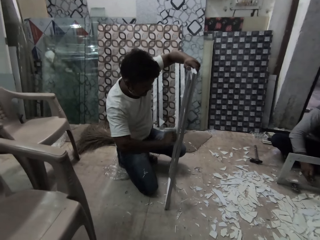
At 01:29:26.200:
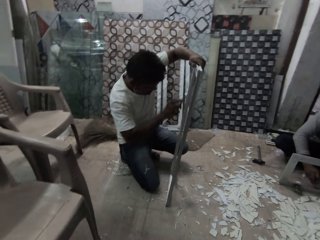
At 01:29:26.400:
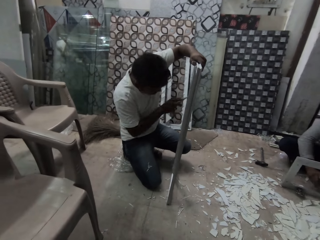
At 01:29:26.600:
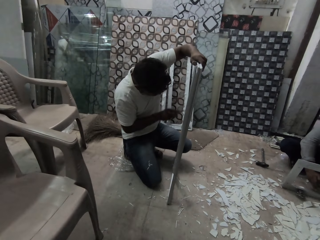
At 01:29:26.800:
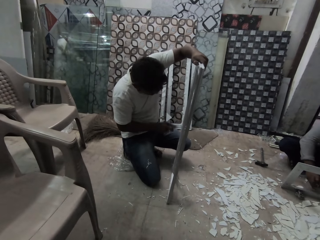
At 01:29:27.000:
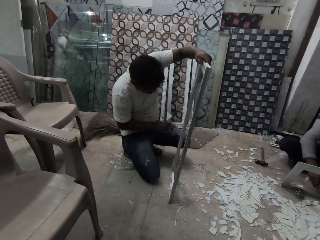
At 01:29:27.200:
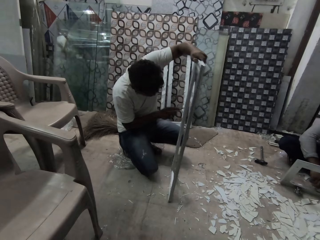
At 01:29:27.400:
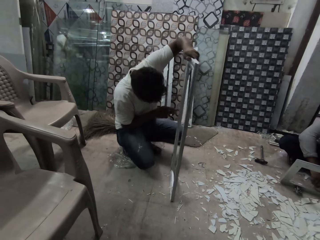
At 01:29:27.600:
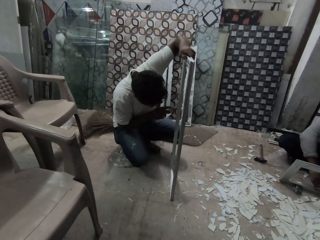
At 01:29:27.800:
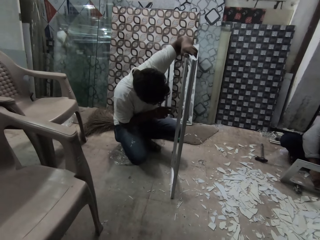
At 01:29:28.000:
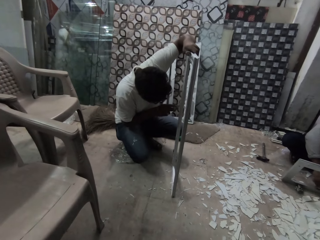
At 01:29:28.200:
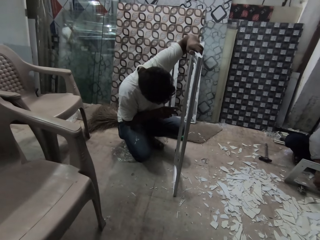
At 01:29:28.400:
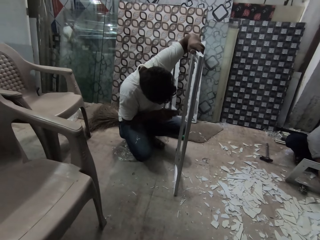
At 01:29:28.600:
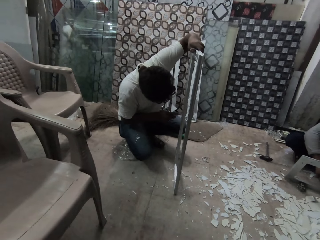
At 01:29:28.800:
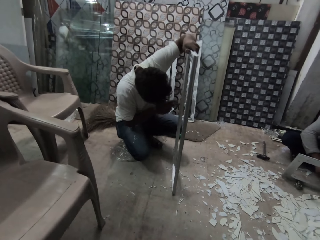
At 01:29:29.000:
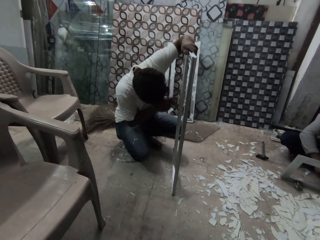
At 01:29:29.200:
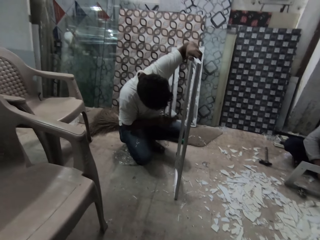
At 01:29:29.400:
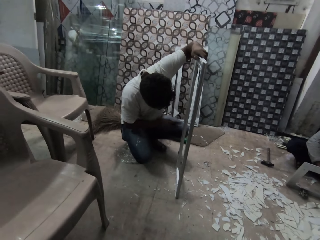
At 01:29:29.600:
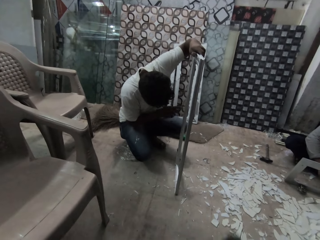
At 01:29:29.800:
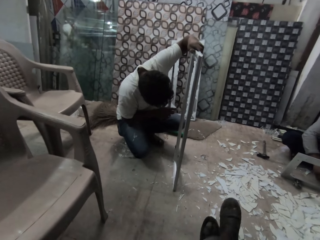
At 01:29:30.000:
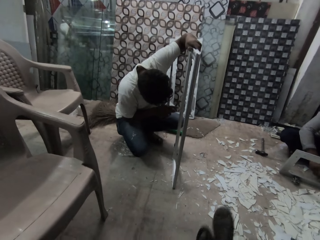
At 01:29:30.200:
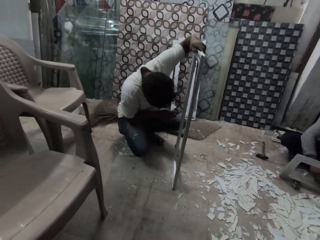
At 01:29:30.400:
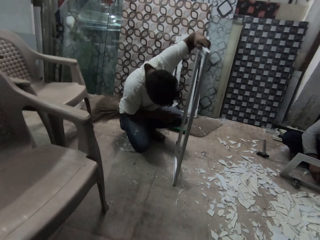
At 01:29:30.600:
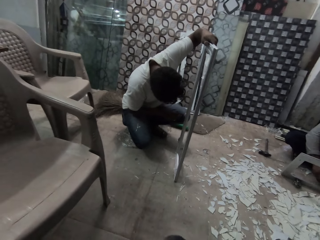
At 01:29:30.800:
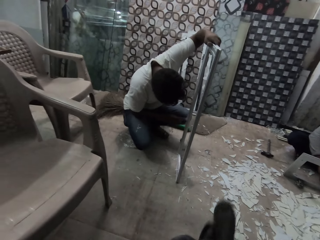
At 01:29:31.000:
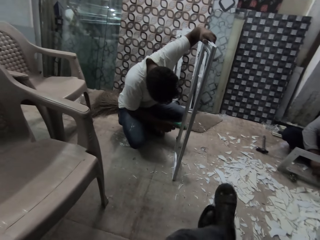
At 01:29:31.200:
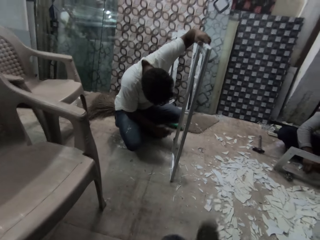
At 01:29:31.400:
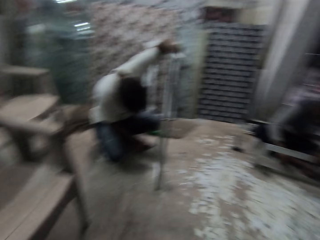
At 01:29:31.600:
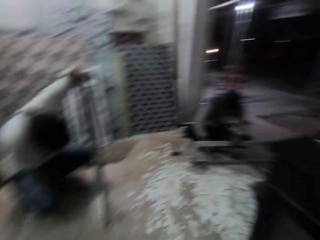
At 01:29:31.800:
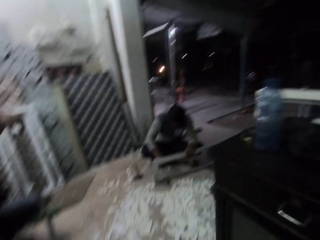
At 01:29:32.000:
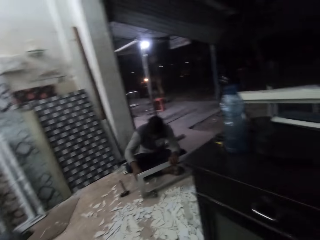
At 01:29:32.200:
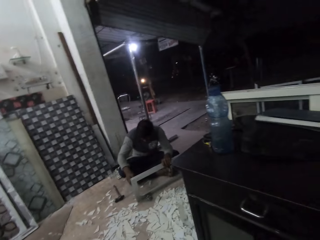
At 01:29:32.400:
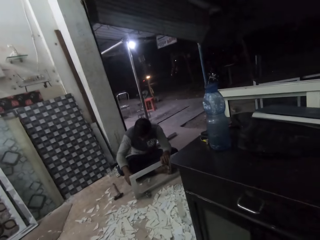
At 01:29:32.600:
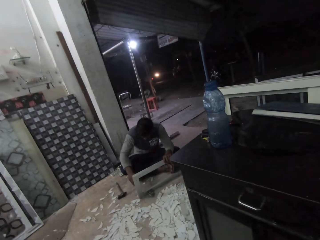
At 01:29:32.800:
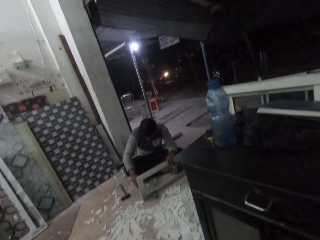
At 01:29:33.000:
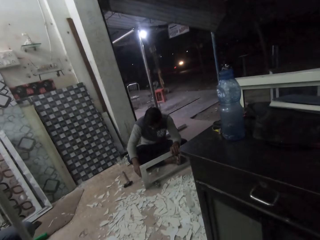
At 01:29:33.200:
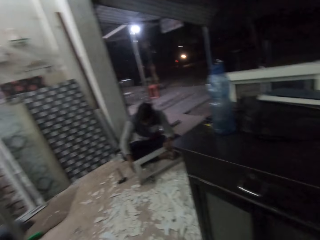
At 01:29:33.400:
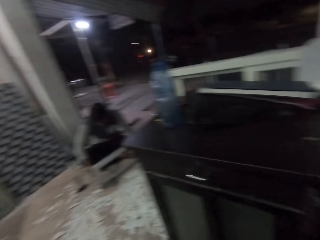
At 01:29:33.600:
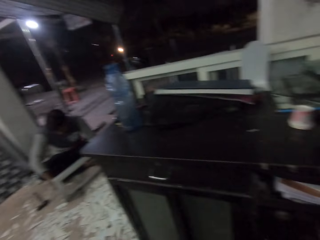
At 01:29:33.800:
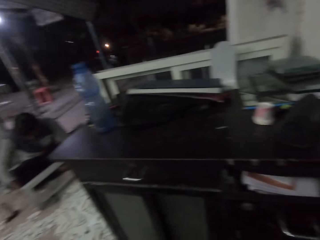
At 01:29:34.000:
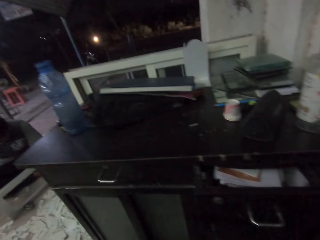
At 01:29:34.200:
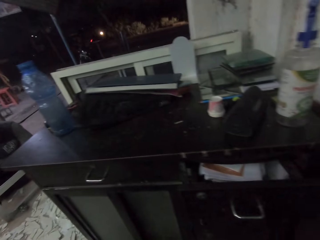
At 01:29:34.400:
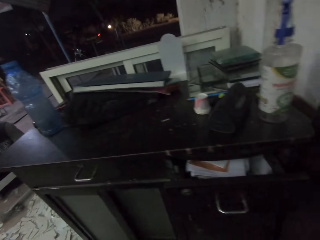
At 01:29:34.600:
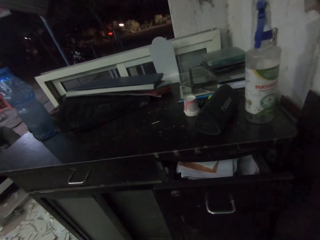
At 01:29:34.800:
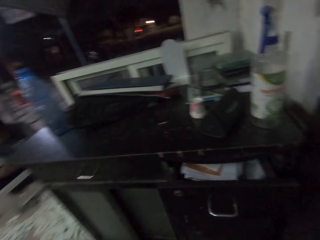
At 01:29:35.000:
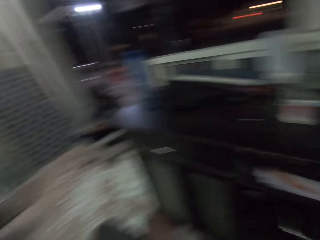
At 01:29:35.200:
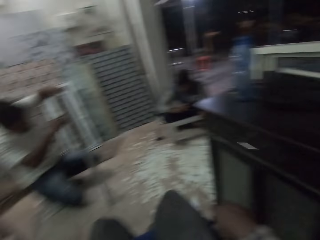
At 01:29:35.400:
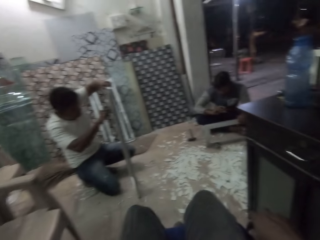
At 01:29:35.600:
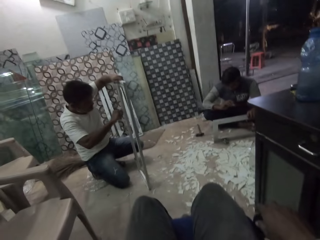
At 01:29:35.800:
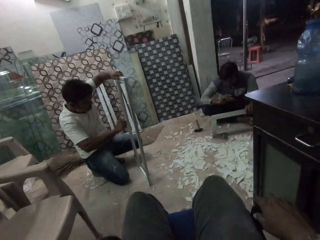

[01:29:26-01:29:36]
The camera wearer swings their legs. They look around.

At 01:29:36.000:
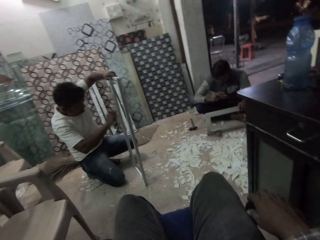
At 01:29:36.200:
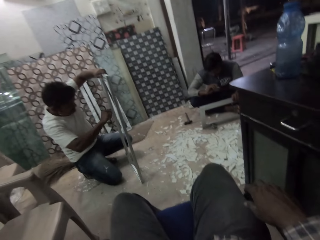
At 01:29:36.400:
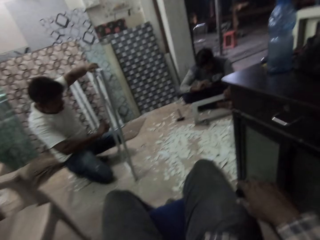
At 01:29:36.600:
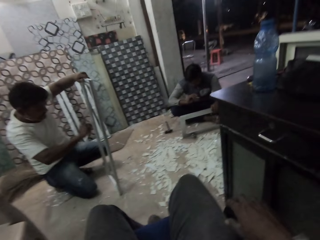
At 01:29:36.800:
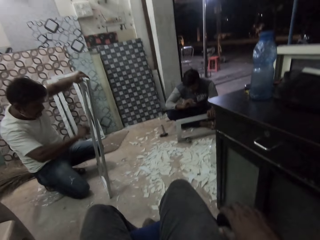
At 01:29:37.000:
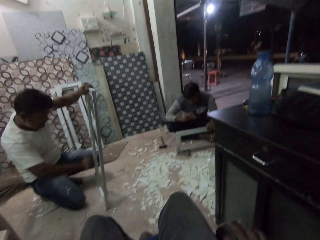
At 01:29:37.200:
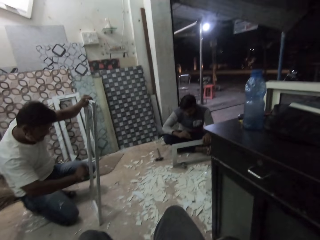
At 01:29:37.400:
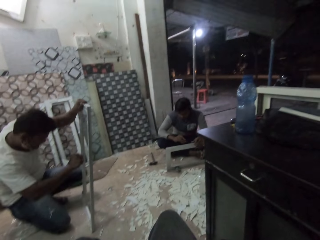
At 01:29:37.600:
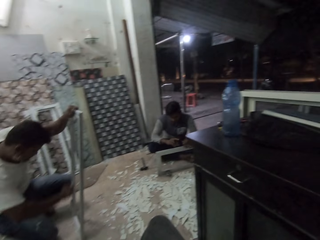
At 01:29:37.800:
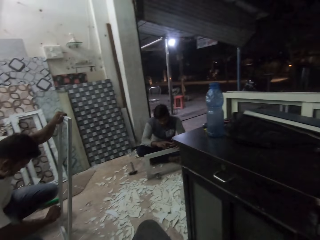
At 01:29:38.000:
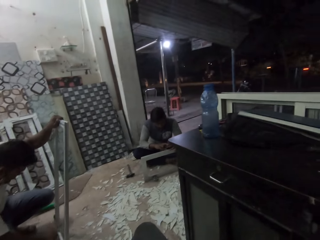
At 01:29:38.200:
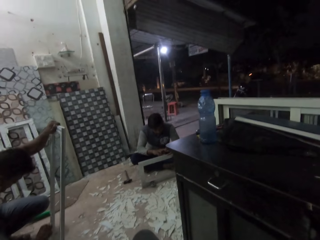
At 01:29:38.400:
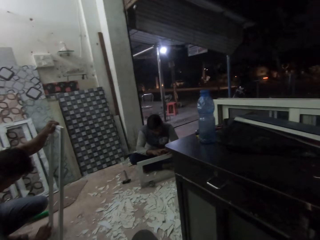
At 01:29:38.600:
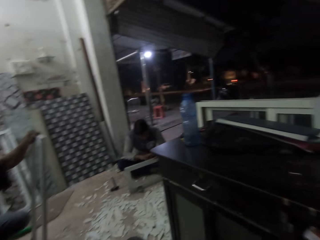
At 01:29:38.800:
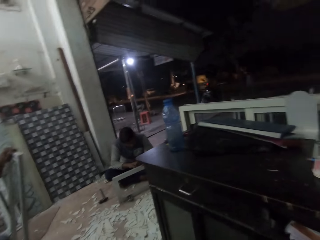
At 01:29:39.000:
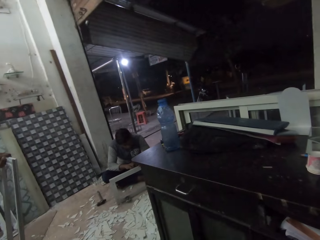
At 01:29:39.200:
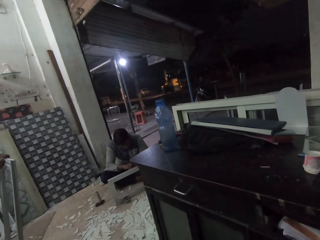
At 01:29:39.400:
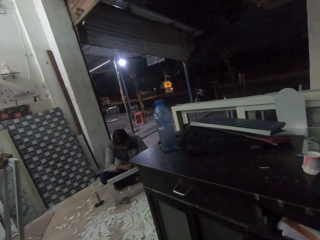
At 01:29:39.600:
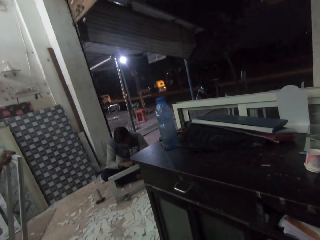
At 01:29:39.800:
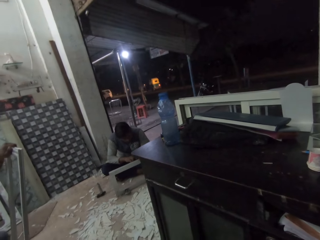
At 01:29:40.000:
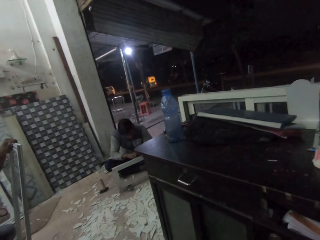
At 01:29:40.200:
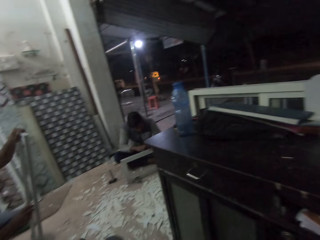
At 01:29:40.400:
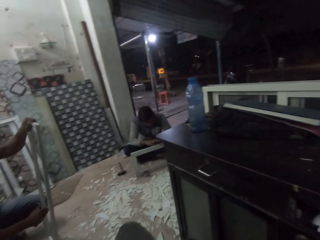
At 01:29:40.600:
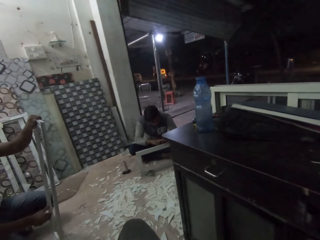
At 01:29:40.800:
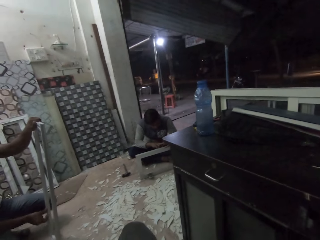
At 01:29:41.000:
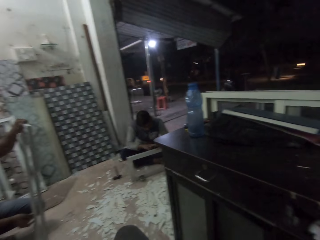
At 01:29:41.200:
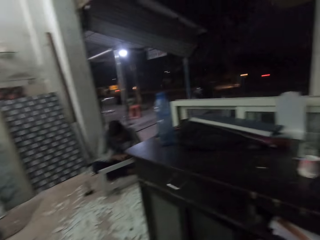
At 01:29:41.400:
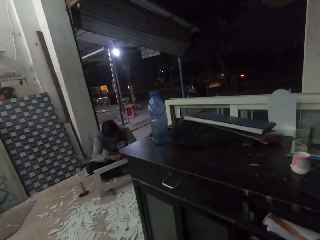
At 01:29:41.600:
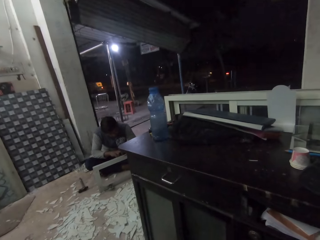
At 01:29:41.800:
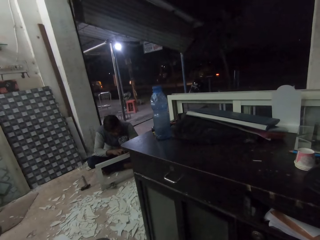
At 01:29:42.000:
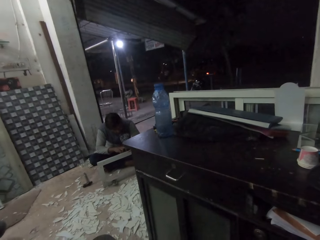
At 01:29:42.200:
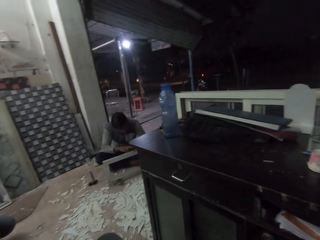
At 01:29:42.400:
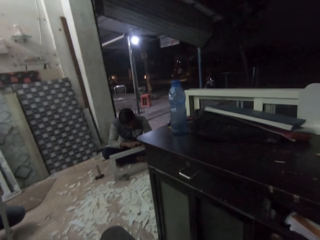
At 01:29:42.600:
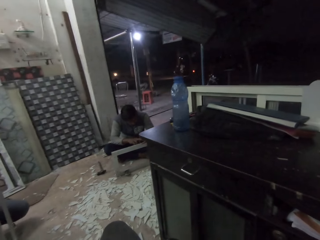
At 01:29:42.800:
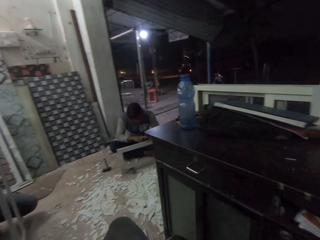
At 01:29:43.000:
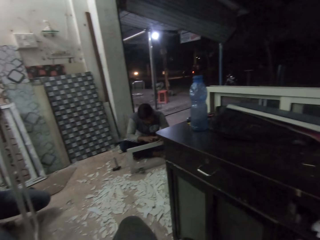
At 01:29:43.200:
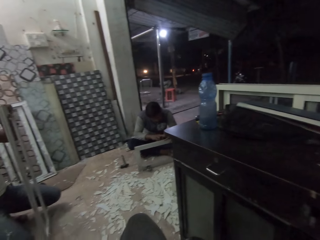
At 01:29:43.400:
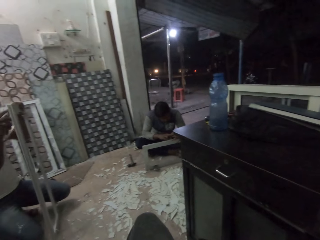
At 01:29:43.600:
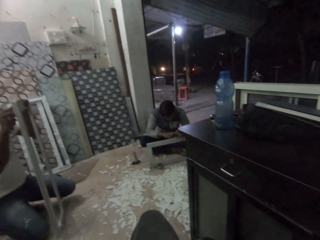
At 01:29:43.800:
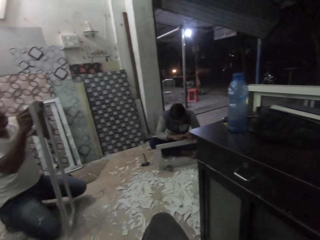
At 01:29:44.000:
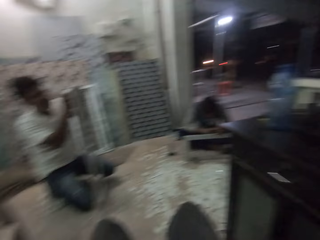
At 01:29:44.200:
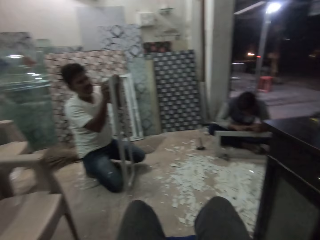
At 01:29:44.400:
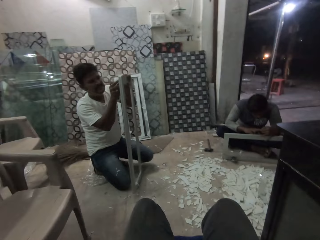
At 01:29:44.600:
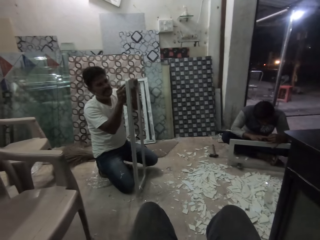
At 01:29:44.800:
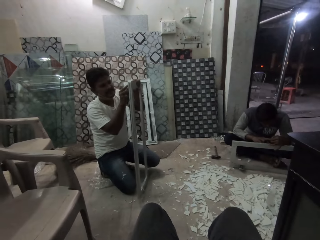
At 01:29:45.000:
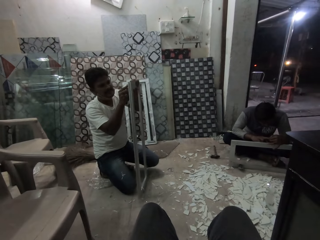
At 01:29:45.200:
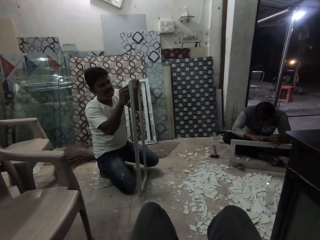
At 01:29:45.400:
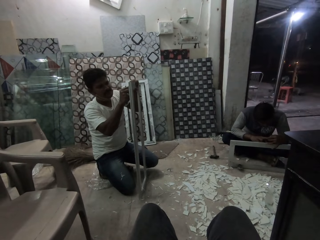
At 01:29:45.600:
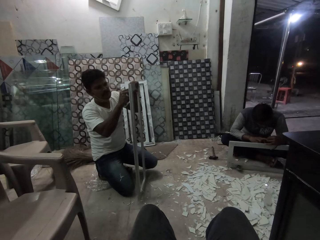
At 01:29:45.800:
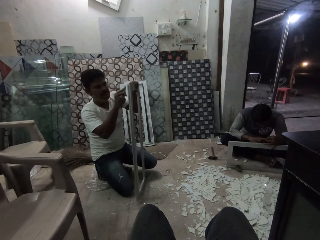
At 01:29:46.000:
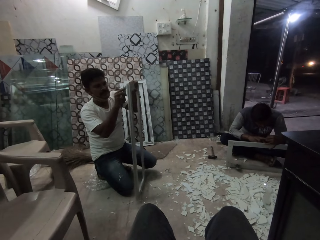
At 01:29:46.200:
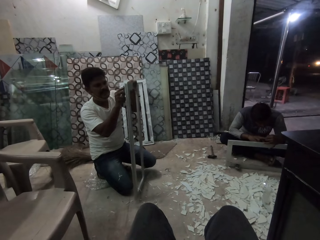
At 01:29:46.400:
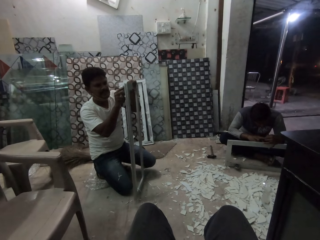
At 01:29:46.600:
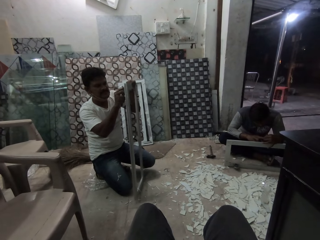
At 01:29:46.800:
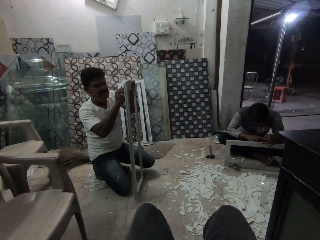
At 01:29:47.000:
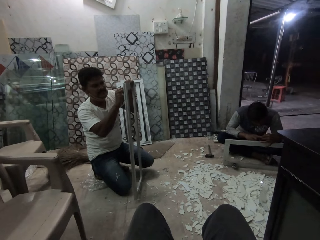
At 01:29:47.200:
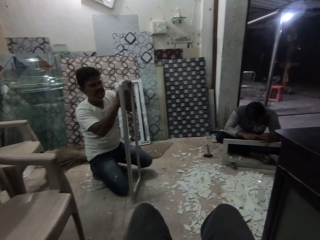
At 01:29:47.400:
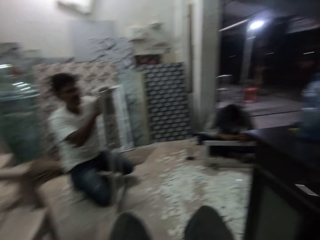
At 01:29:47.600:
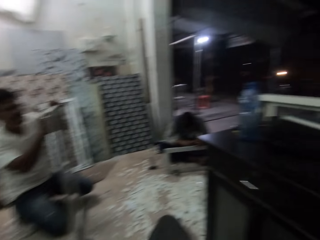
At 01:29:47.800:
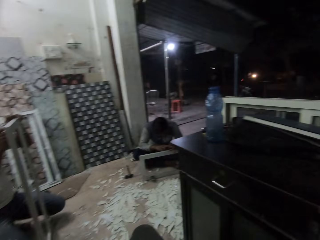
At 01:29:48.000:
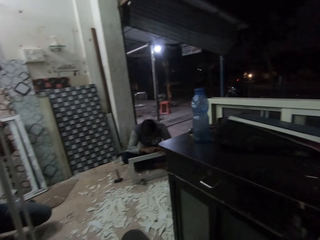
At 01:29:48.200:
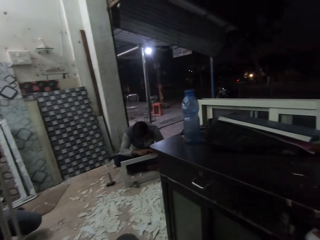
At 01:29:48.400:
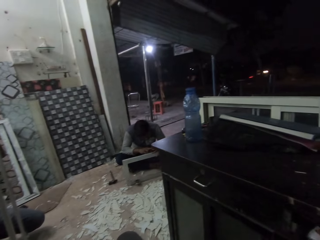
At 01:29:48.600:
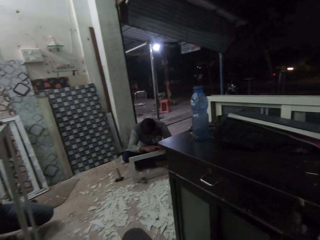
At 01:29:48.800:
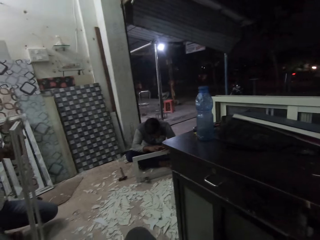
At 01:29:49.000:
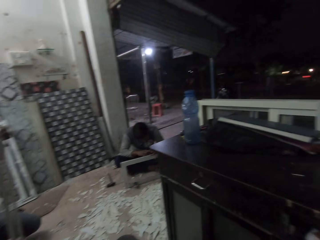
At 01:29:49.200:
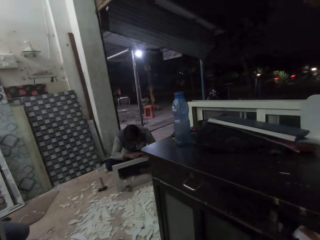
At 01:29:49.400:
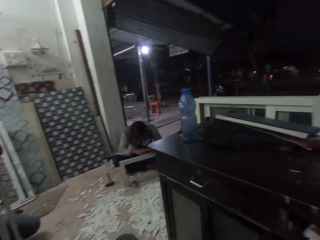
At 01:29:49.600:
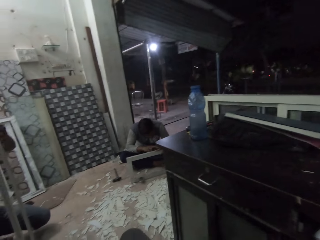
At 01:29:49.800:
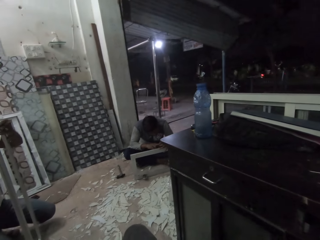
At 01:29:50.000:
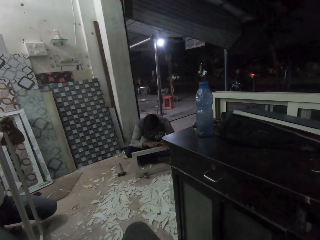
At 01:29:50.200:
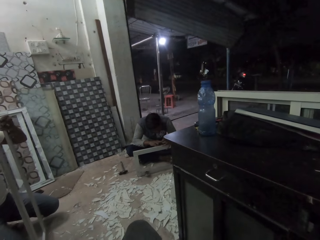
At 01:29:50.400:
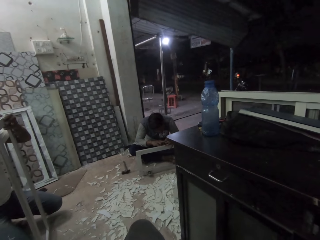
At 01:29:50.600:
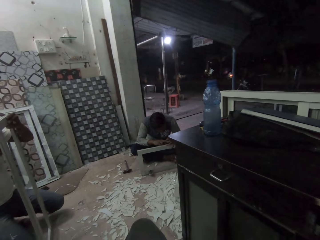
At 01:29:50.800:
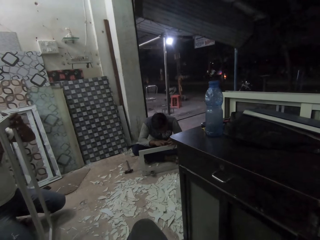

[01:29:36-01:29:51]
The camera wearer talks. They look outside. A man talks. The camera wearer looks outside.
